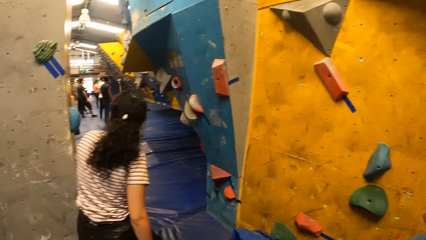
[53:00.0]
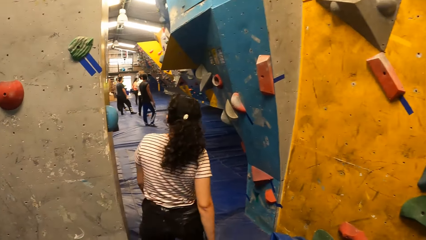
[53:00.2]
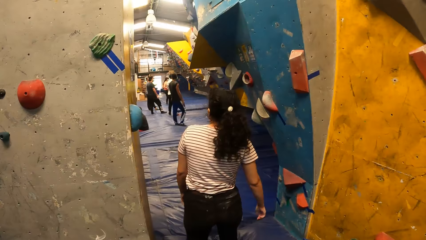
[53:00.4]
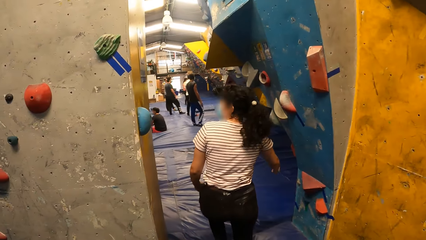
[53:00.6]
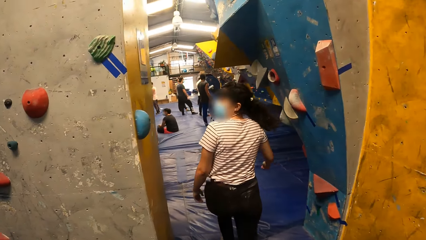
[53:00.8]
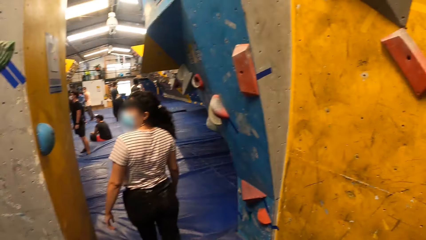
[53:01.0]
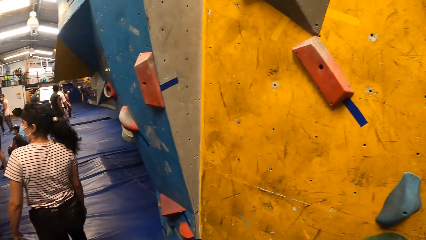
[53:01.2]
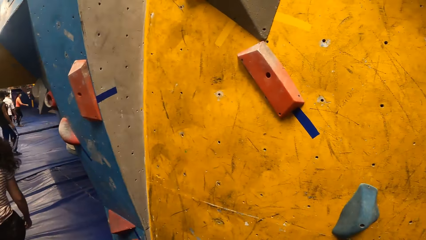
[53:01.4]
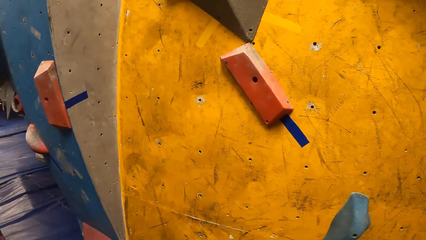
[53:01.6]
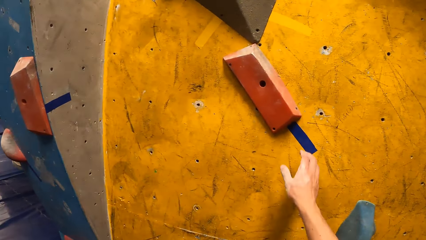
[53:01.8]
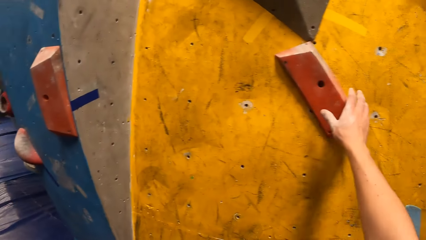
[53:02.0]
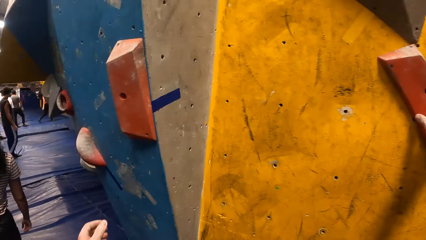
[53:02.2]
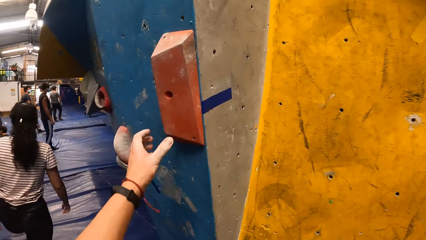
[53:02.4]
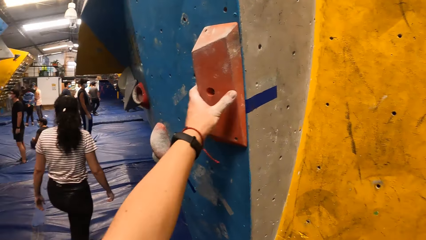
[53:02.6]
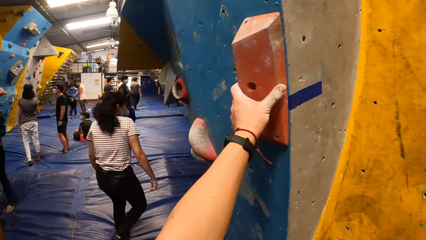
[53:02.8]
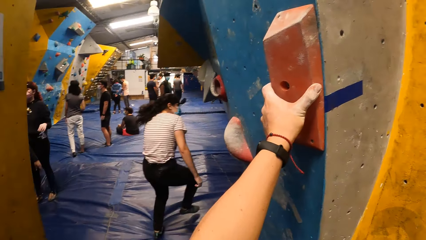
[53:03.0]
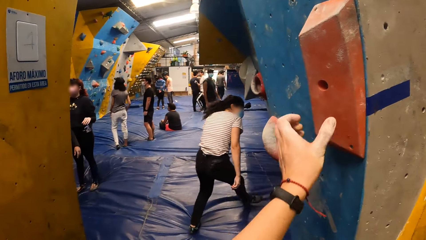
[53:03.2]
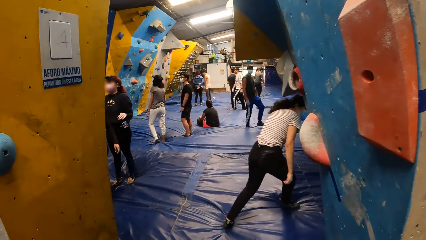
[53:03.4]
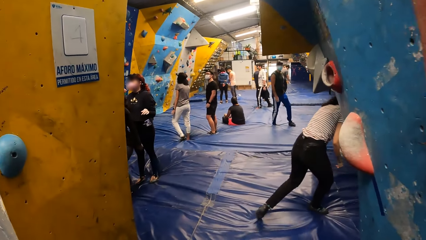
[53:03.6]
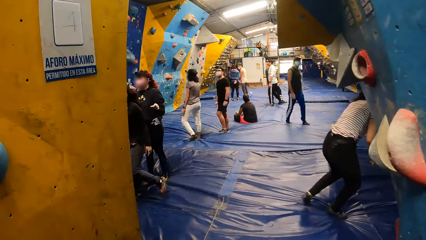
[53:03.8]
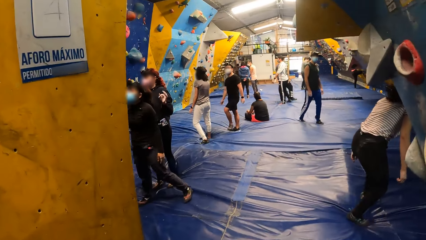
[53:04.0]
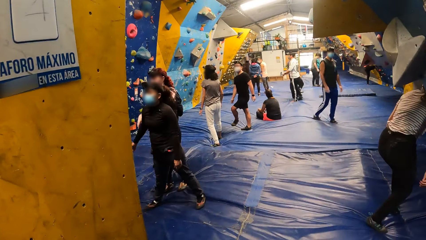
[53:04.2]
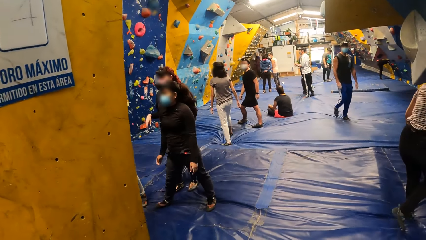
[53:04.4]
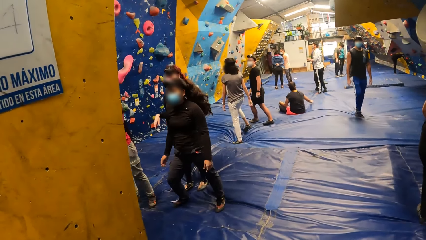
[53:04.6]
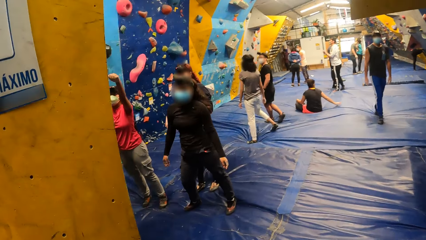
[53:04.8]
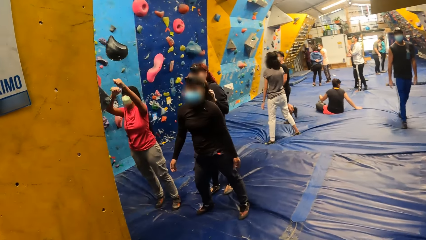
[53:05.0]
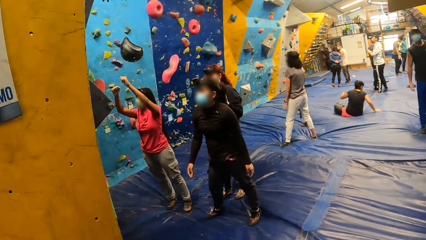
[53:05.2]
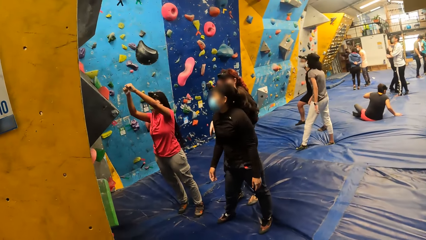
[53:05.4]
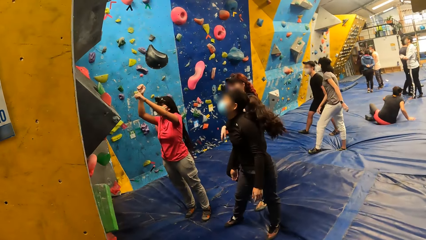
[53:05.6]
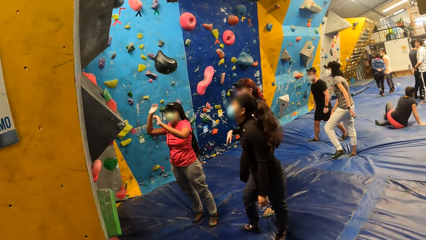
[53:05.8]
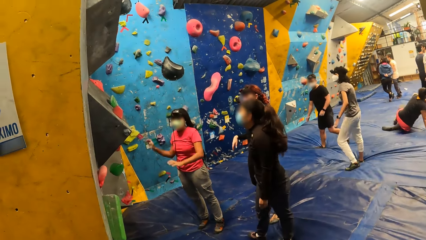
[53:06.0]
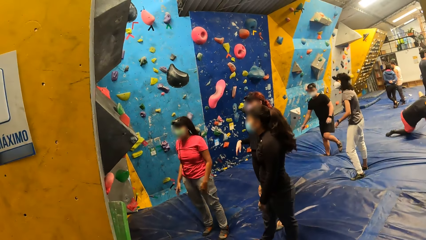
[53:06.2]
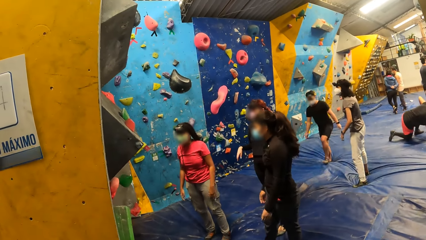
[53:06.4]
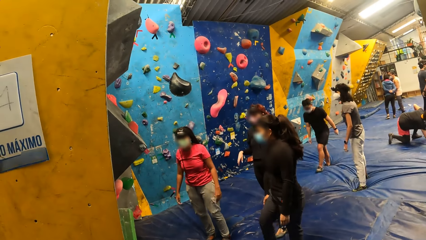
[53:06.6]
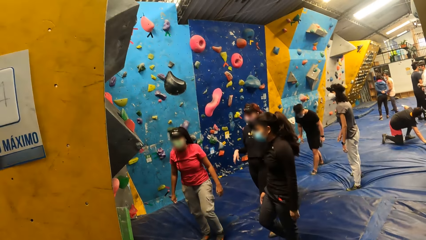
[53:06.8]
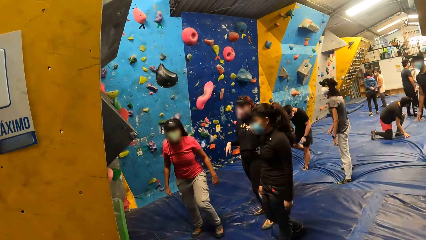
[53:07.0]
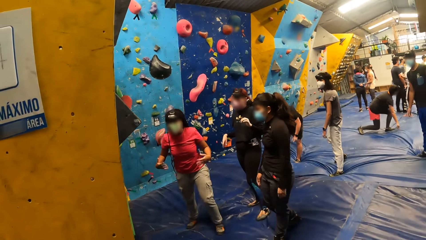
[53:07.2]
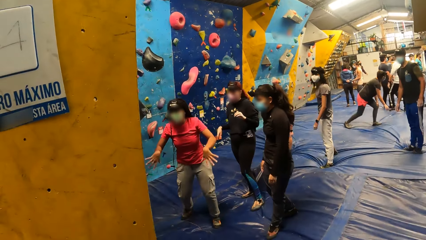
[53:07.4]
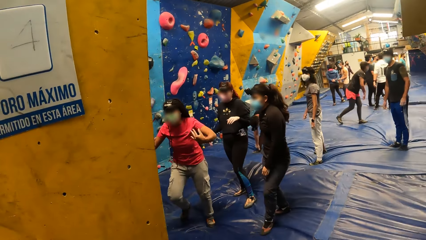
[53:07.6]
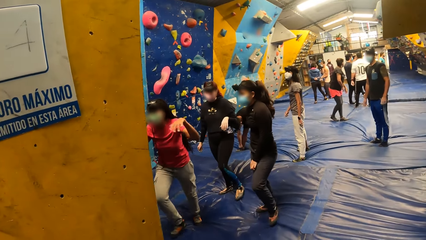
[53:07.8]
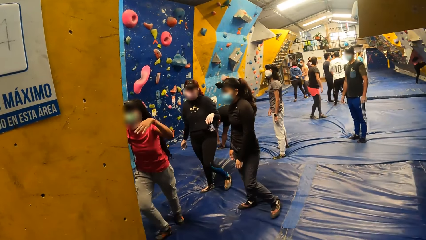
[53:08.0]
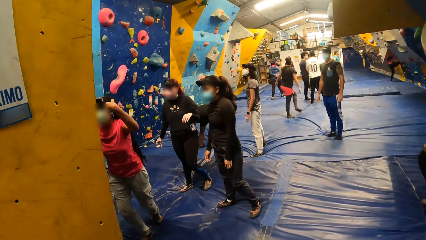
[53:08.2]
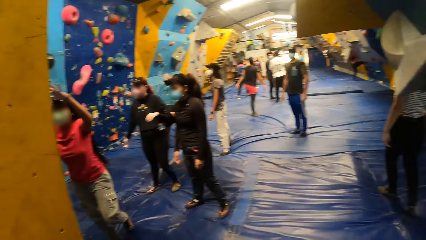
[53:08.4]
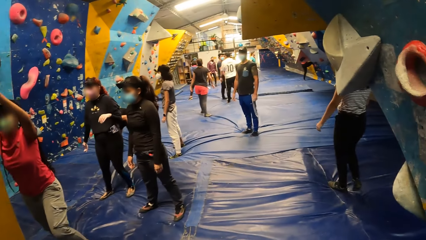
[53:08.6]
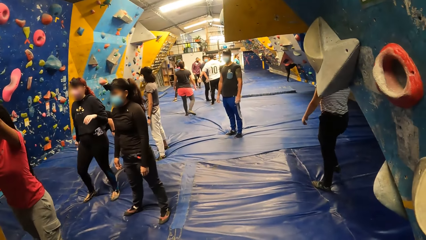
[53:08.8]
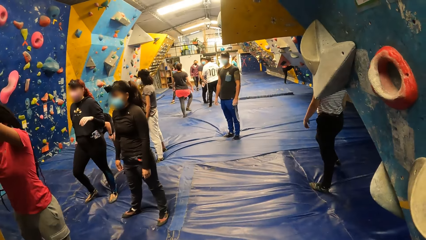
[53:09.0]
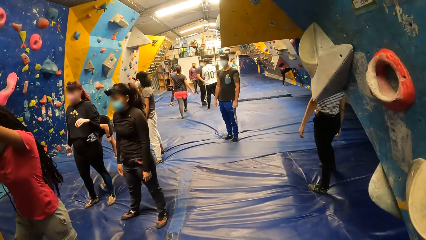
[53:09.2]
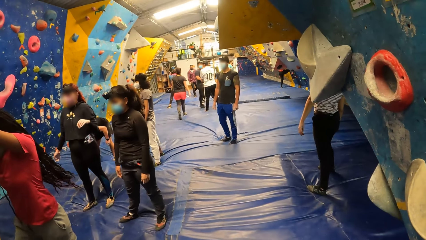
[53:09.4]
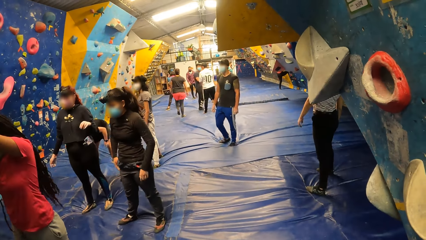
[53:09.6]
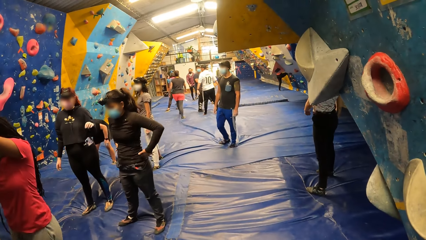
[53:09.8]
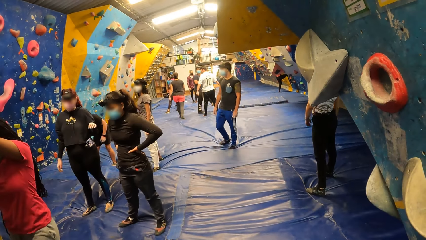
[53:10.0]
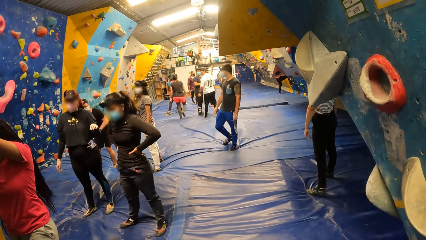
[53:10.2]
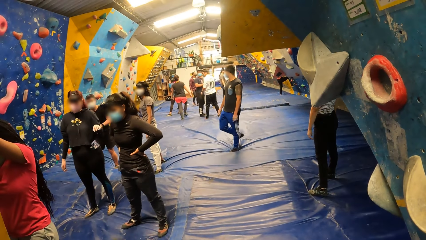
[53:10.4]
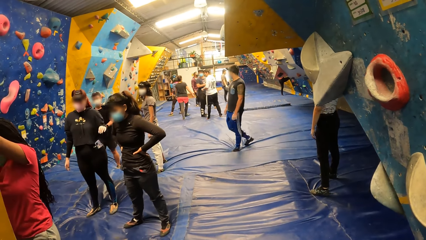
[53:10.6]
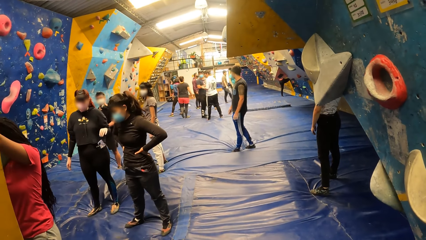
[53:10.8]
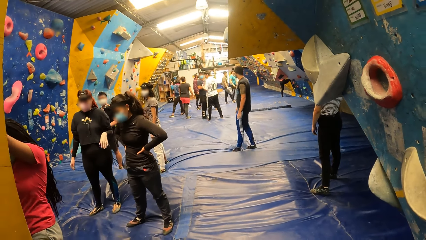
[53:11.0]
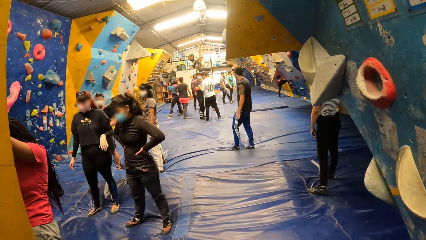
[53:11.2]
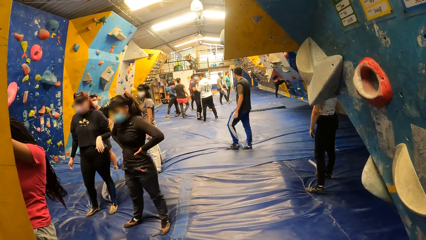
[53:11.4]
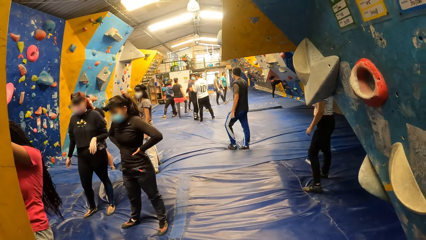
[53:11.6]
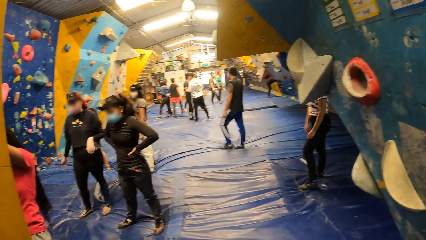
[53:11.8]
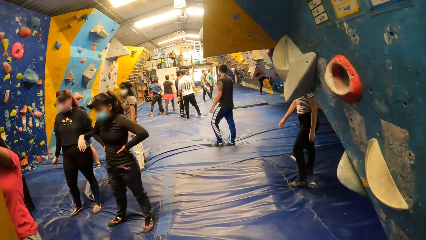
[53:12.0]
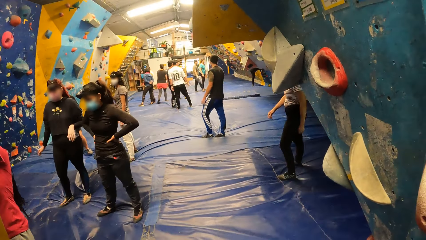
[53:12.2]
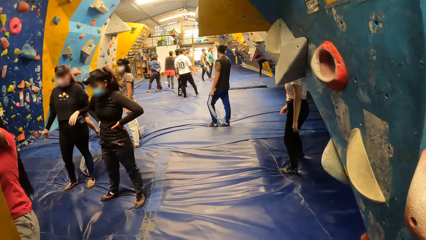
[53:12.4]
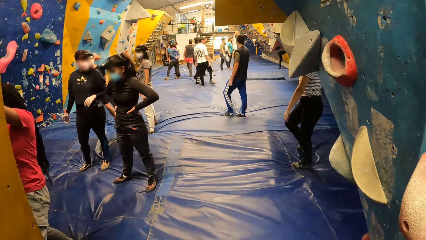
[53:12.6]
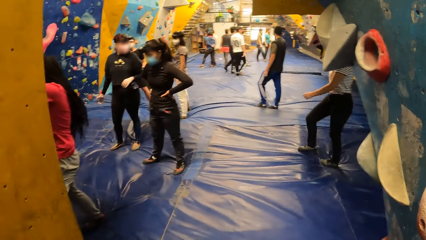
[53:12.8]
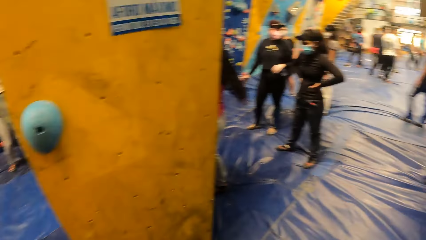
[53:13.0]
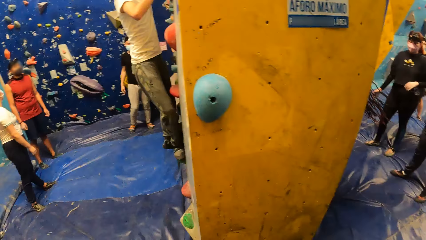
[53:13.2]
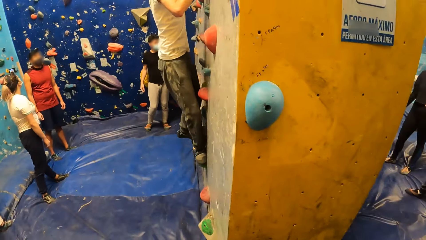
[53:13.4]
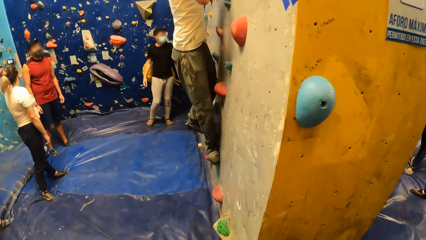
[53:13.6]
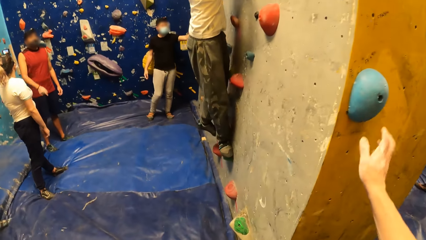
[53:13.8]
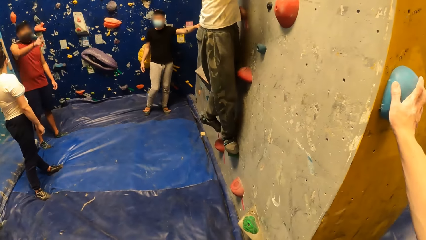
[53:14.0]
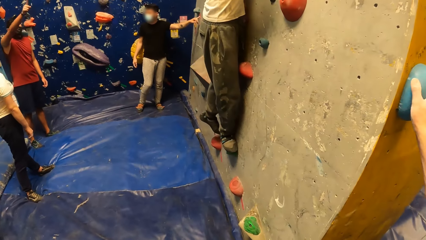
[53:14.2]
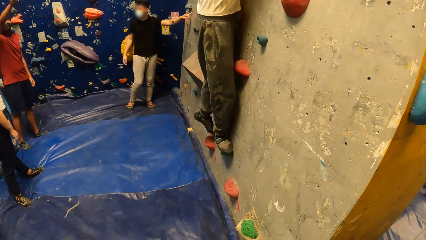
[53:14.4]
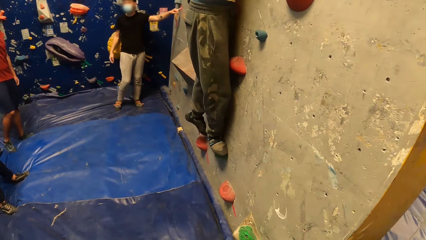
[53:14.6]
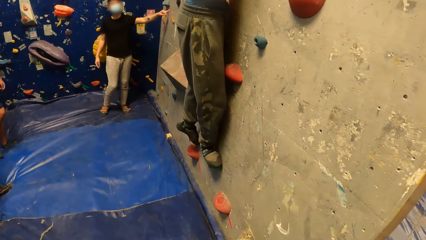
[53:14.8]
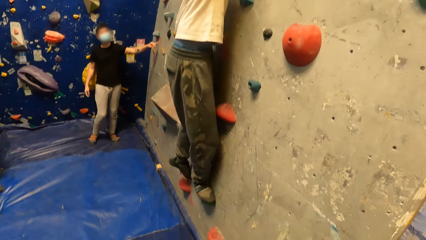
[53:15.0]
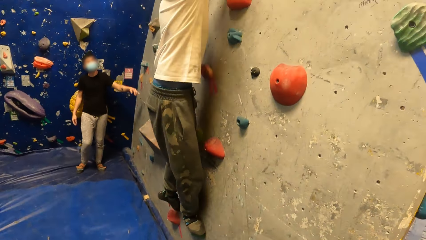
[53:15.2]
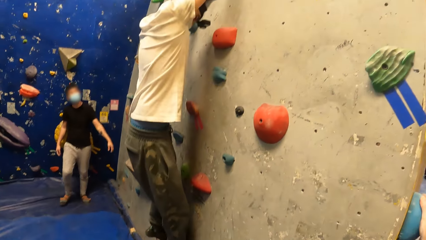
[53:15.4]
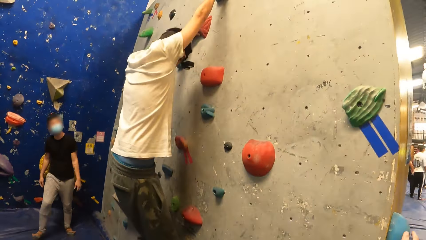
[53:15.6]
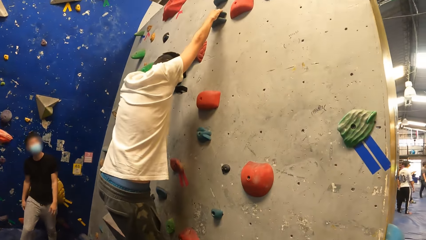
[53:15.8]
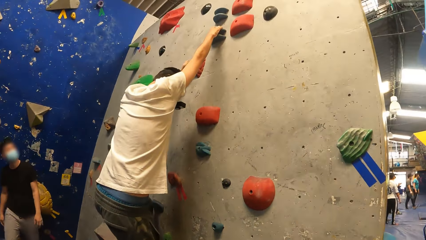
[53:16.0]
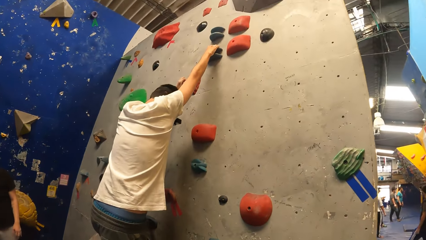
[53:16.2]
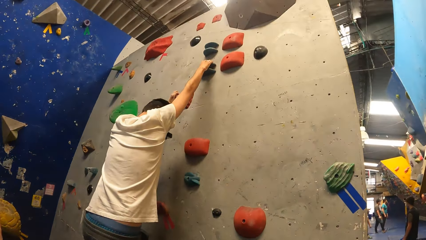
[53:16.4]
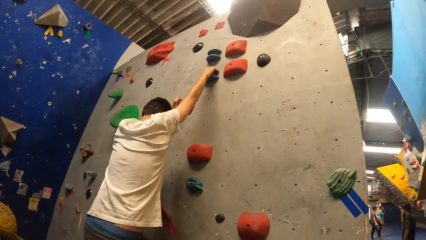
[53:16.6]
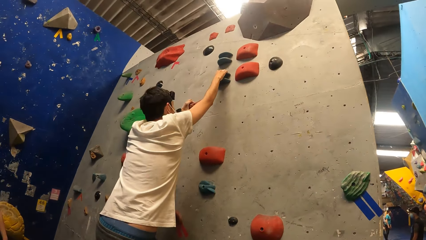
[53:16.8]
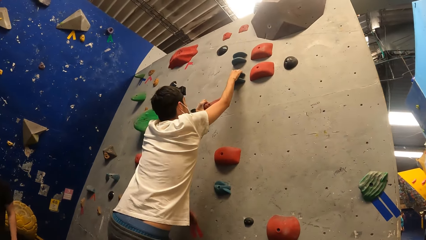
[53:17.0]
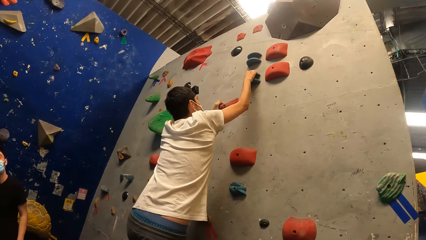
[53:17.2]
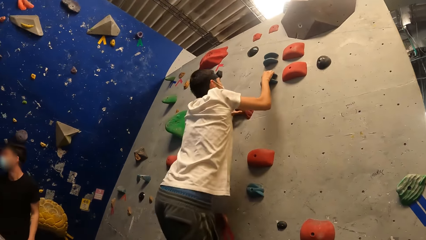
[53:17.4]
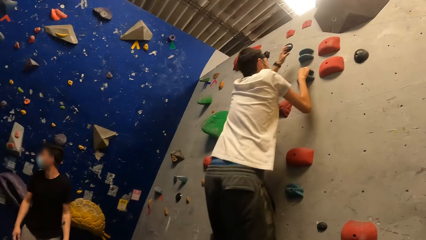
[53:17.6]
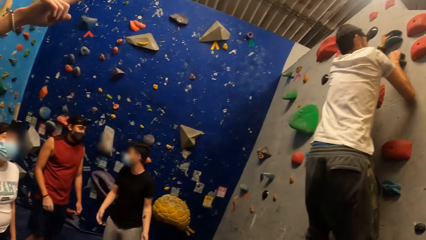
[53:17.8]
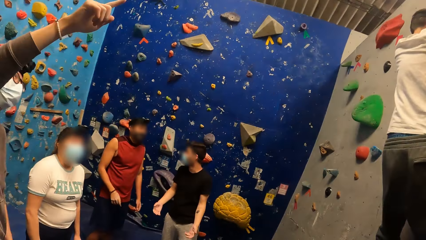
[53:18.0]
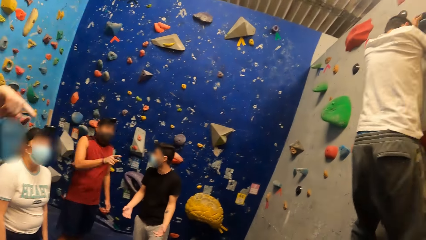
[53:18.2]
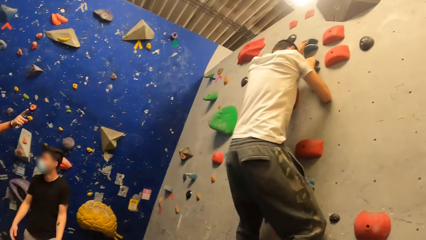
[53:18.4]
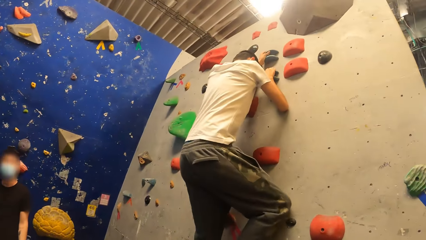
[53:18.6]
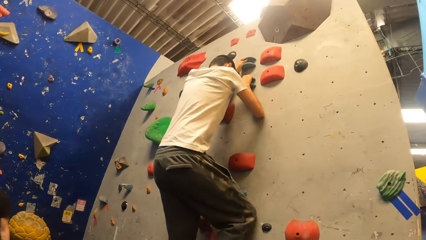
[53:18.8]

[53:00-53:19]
The camera wearer places his right hand on a climbing hold. He climbs the wall. He places his left hand on a climbing hold. He looks around. He places his right hand on a climbing hold. He looks around. The man climbs the bouldering wall with both hands.
